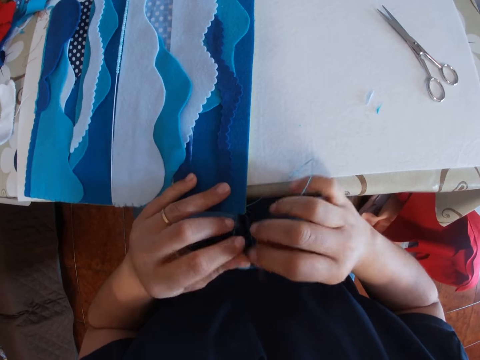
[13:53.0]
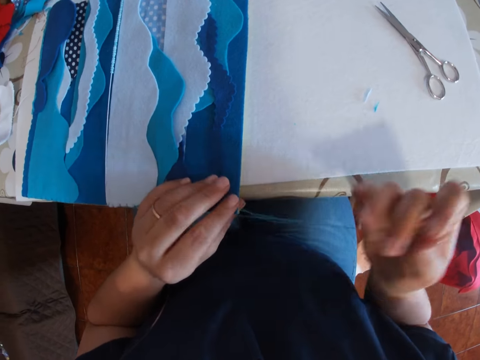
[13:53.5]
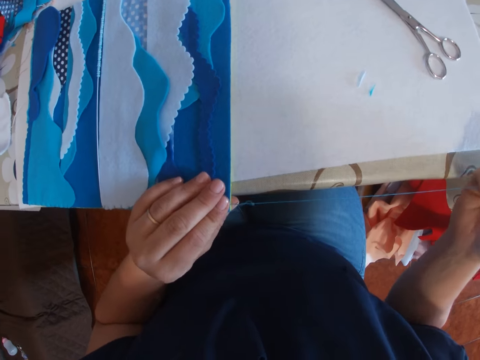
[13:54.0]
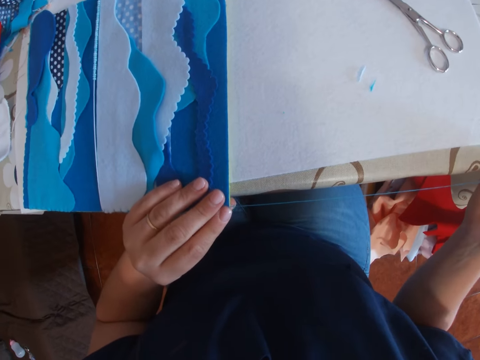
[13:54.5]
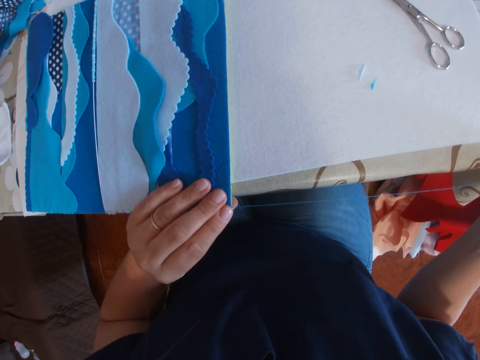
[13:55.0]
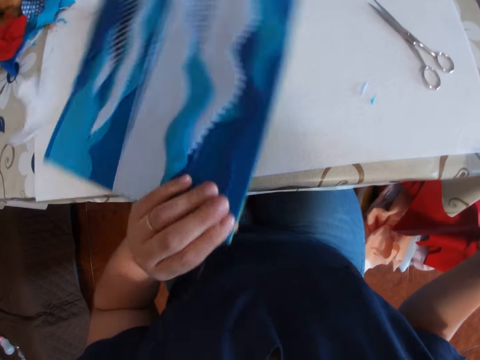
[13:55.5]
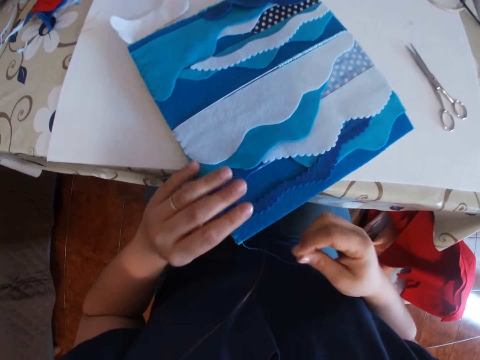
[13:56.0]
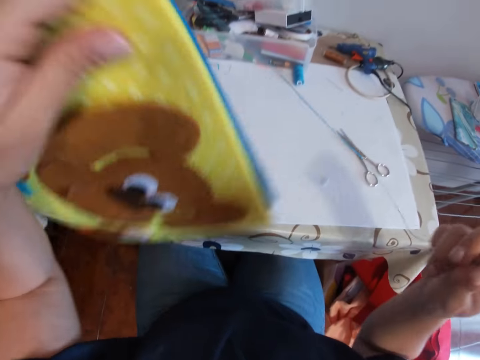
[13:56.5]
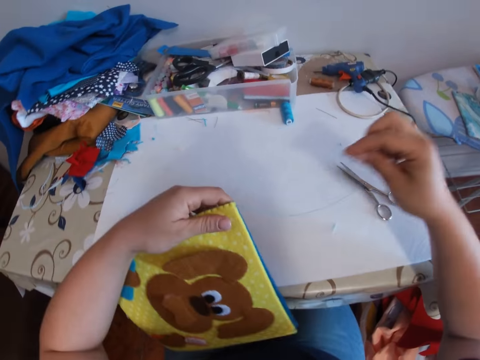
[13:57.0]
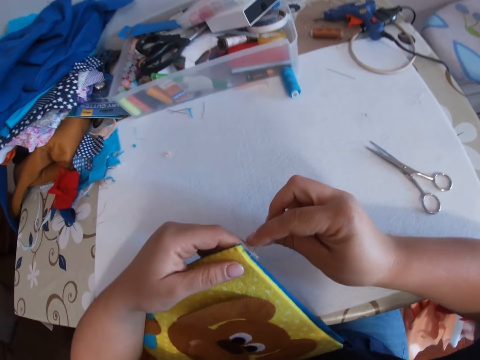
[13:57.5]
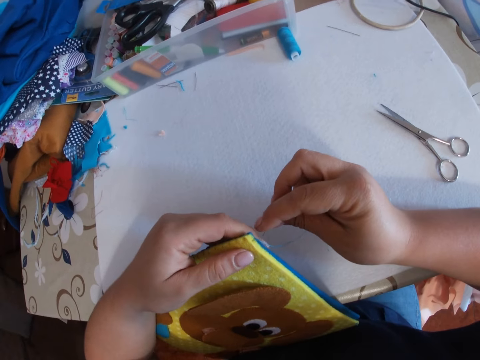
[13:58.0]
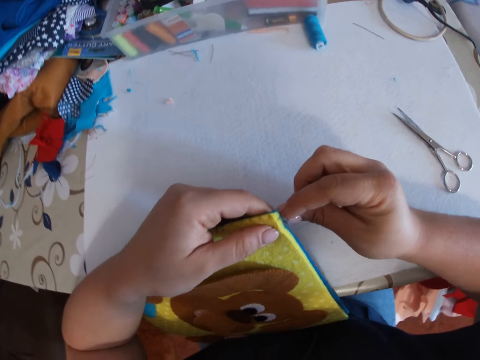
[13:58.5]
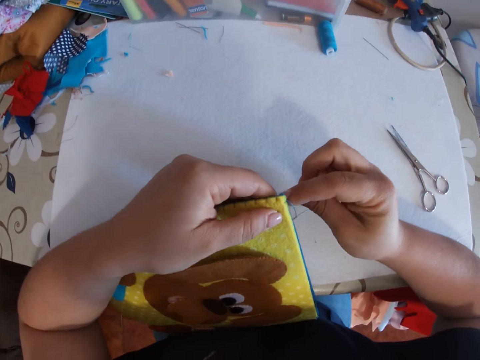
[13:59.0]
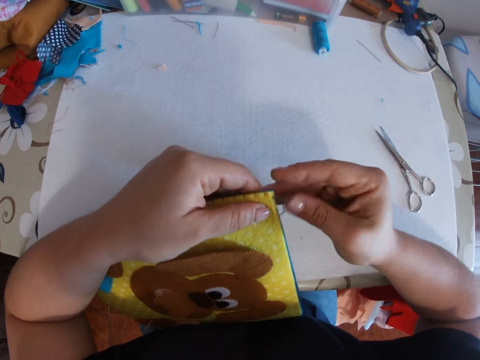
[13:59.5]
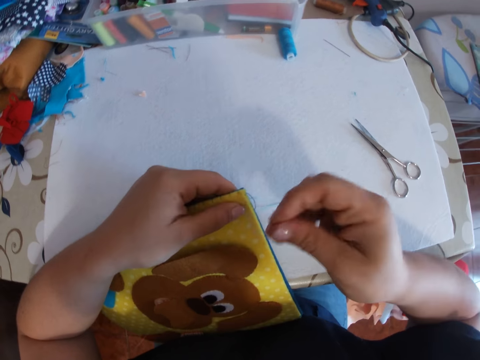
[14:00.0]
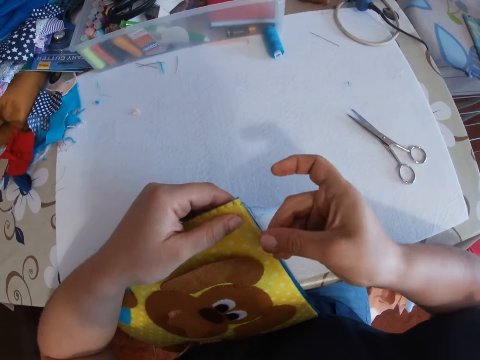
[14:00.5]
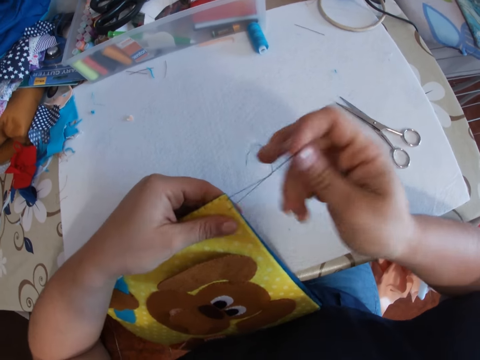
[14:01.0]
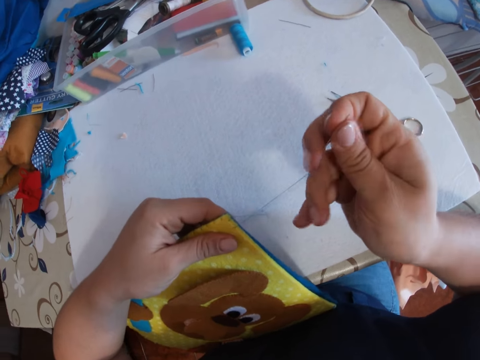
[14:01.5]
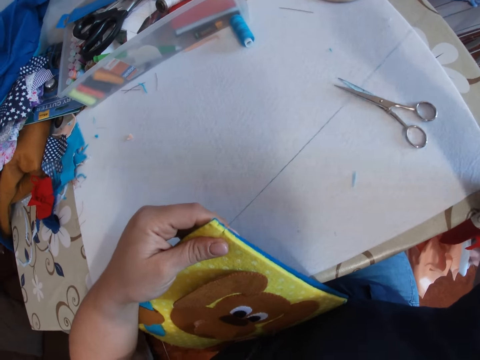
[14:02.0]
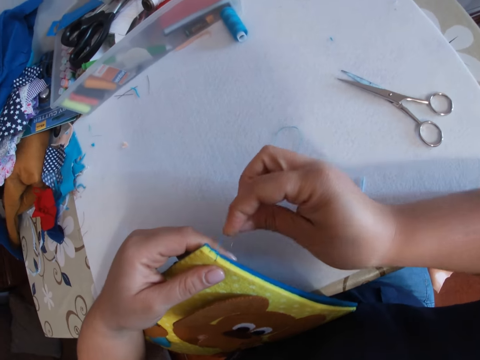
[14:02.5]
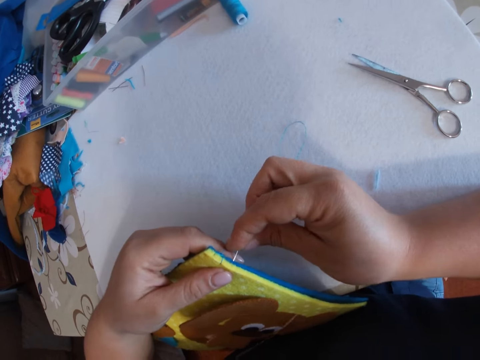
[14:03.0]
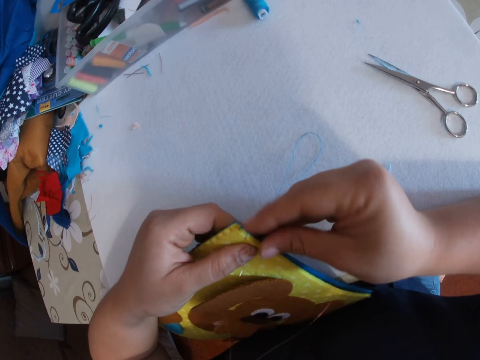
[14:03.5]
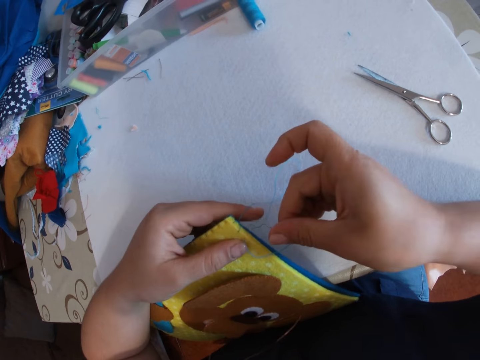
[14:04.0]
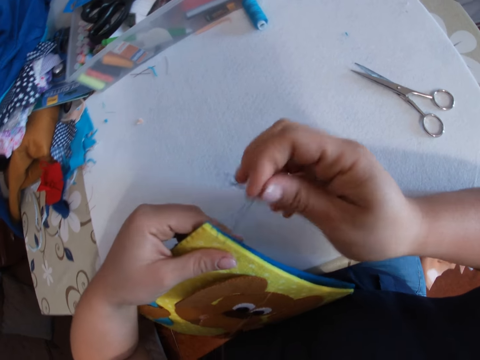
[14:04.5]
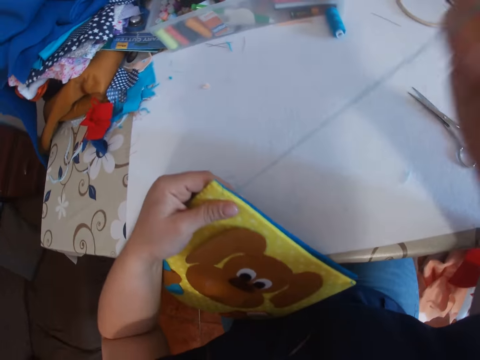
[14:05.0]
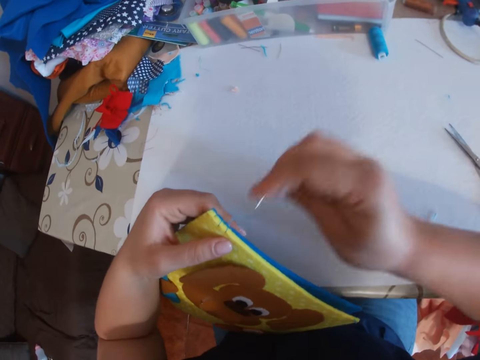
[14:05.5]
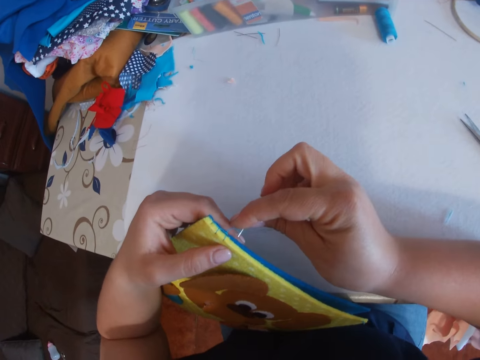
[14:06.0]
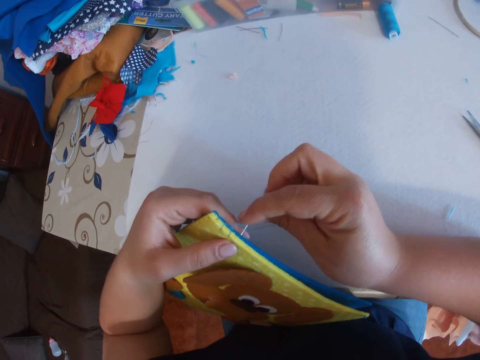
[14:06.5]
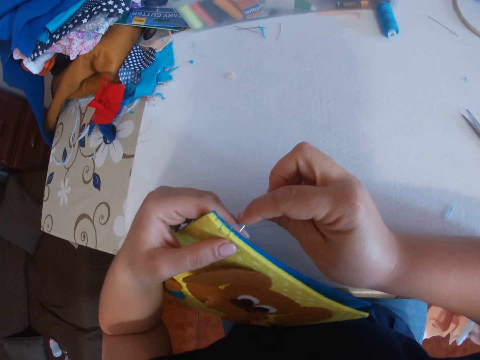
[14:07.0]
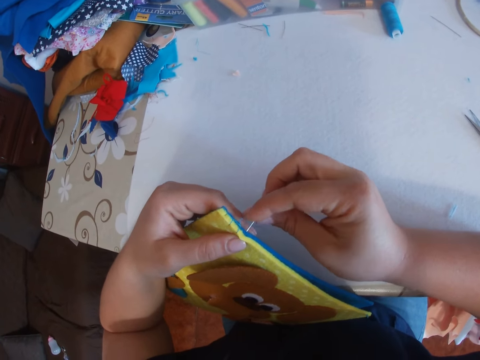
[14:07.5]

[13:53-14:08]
The camera wearer moves something on the table. They lift something from the table. They flip a baby book. They place something on the edge of the table. They sew the baby book again.

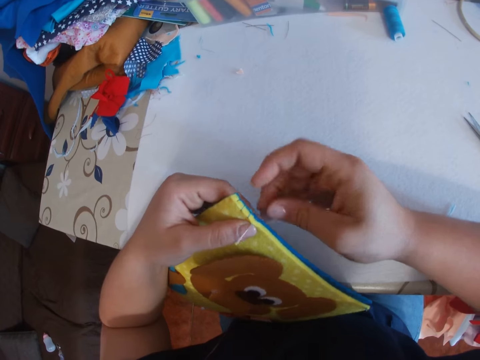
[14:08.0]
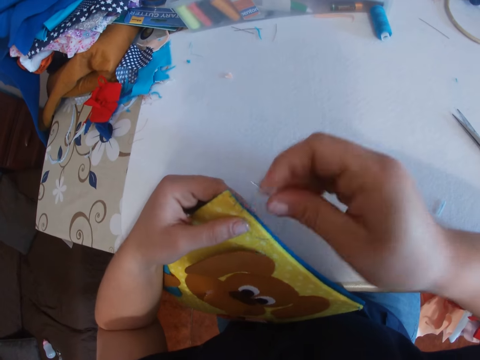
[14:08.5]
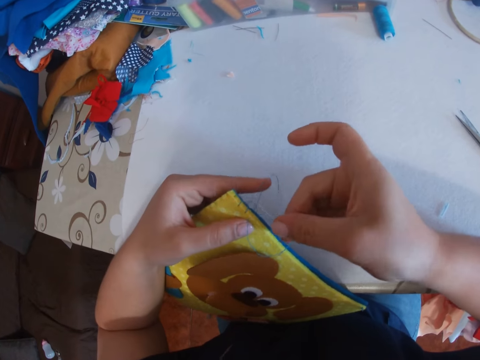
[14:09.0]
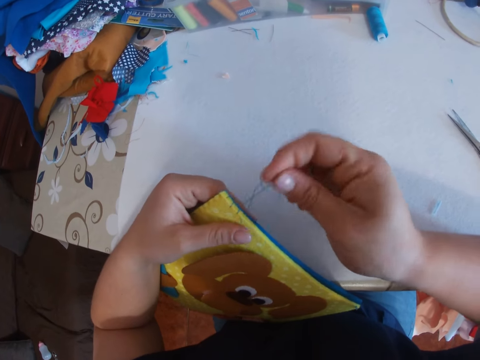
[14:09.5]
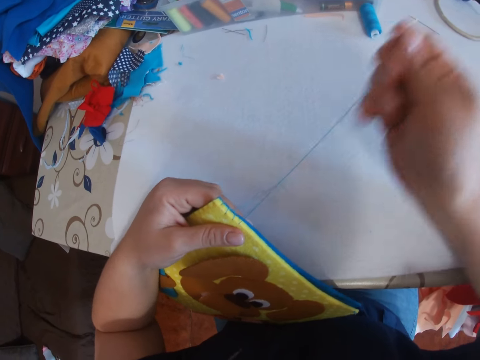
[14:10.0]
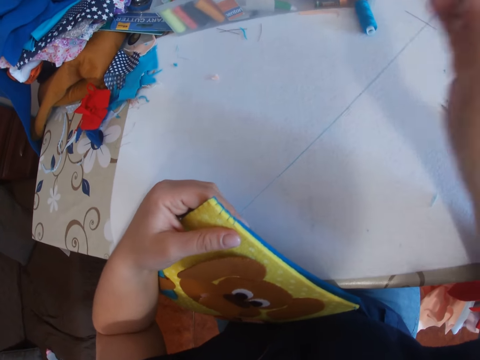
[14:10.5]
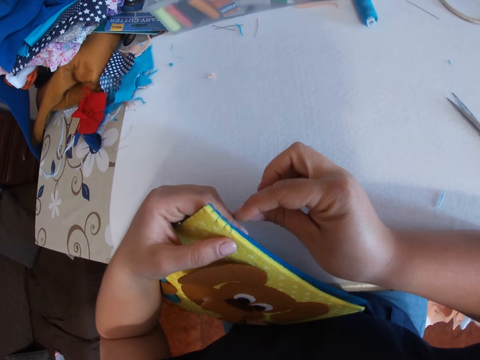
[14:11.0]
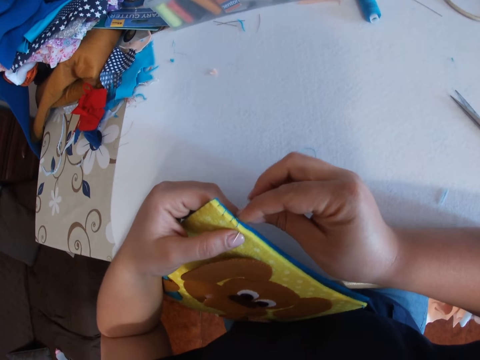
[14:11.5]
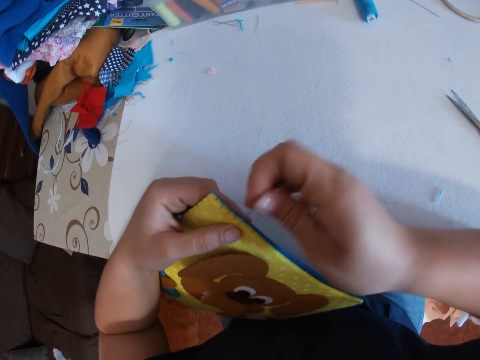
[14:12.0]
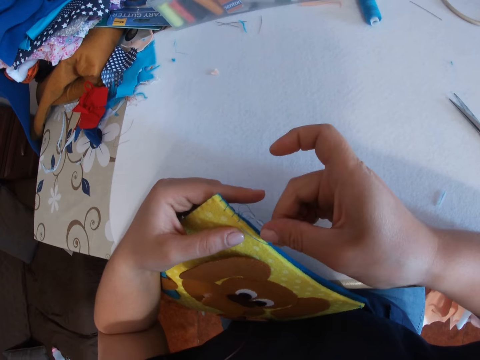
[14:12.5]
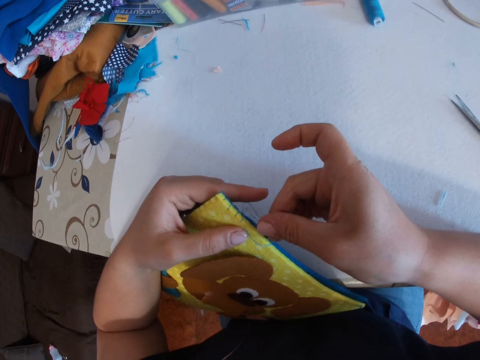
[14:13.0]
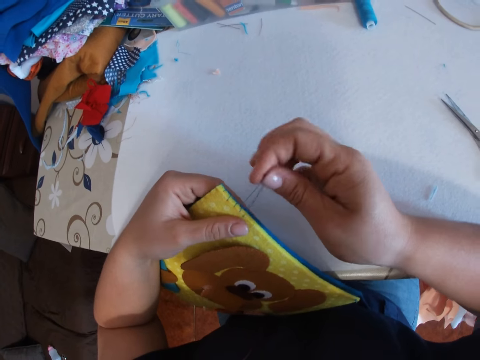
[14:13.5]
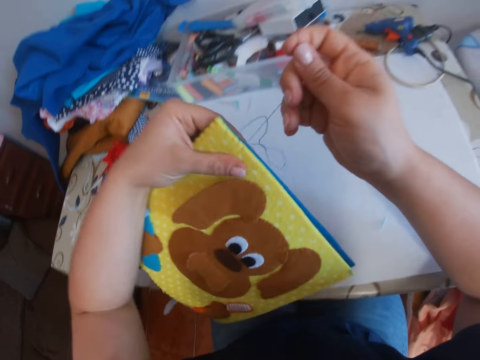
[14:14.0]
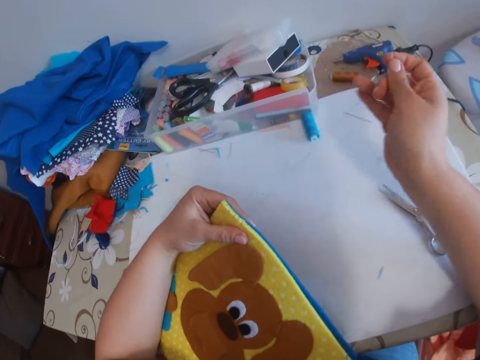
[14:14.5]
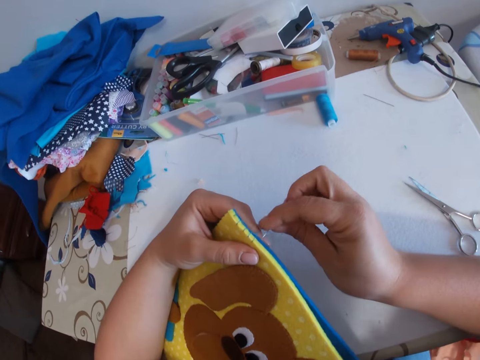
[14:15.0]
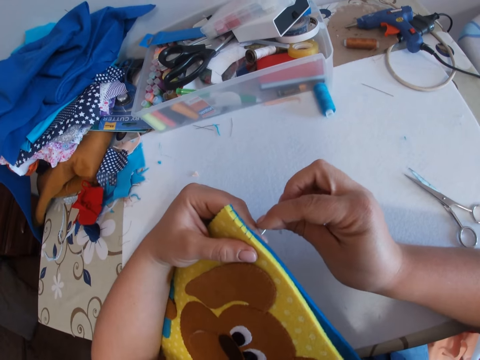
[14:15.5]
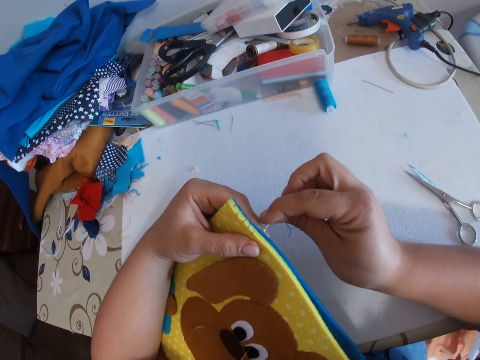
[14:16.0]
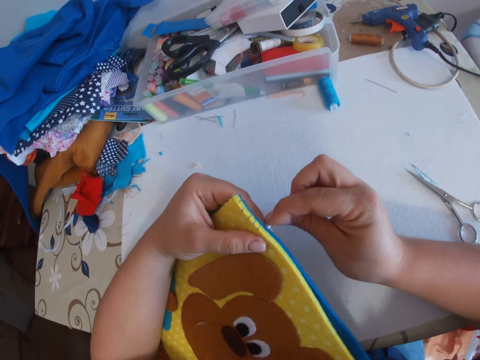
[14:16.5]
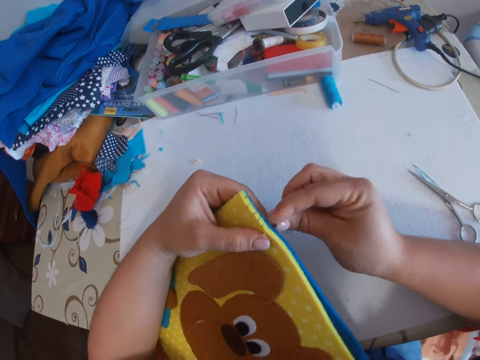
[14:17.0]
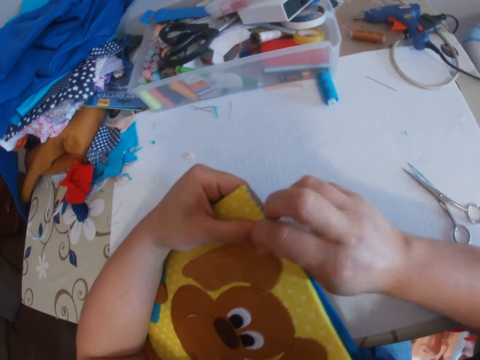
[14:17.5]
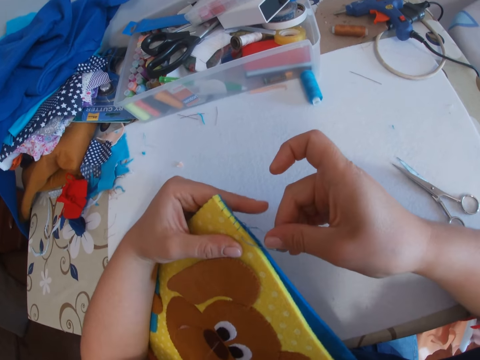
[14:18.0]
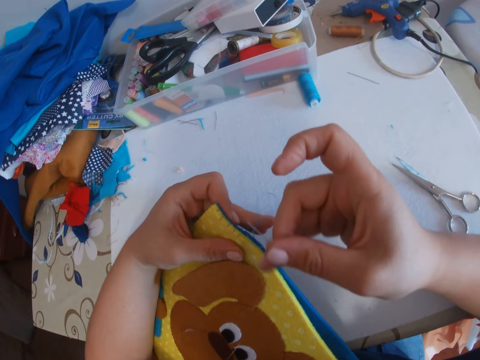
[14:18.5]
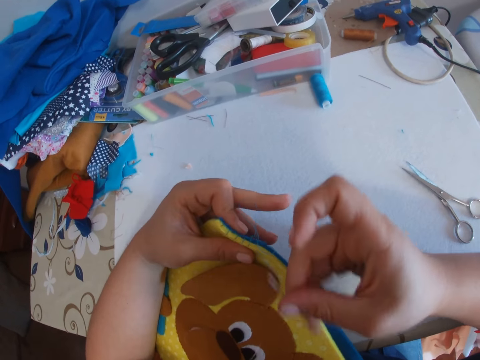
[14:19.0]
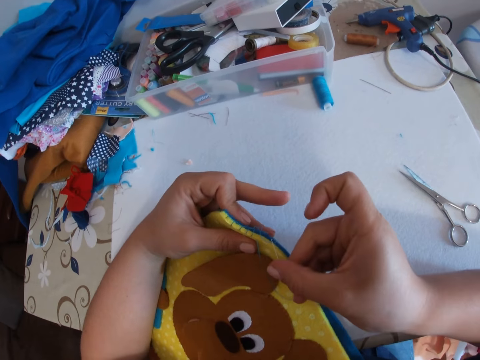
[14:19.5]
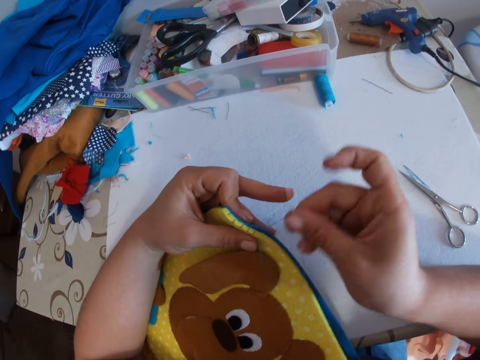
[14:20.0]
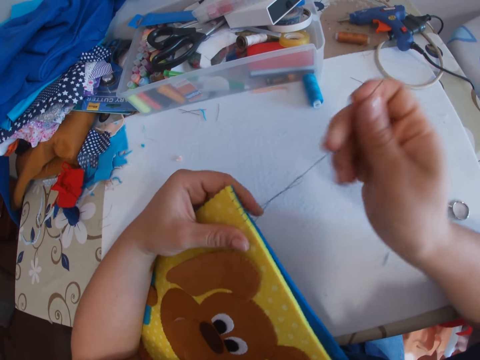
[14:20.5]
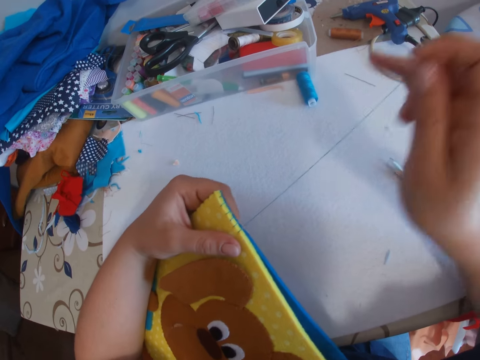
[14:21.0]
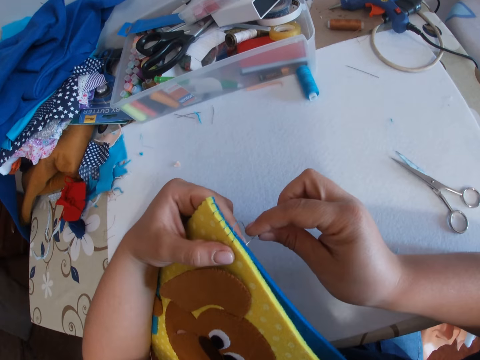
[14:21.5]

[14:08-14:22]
The camera wearer raises something from the edge of the table. She moves her hands forward on the table. She sews something.
